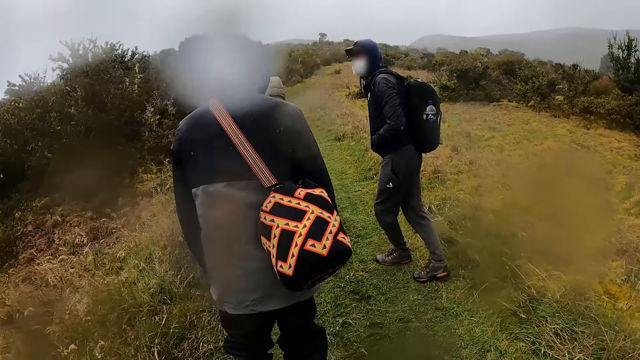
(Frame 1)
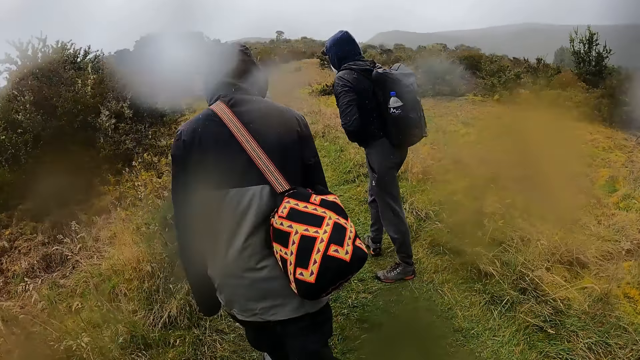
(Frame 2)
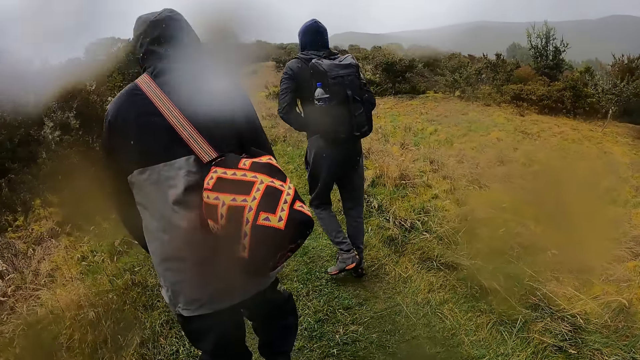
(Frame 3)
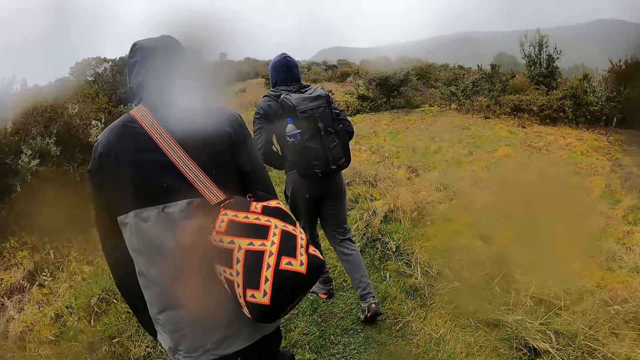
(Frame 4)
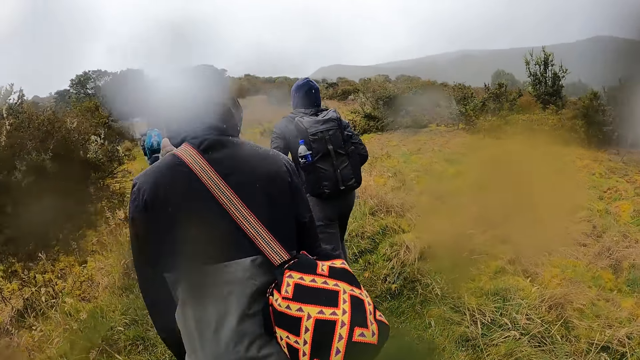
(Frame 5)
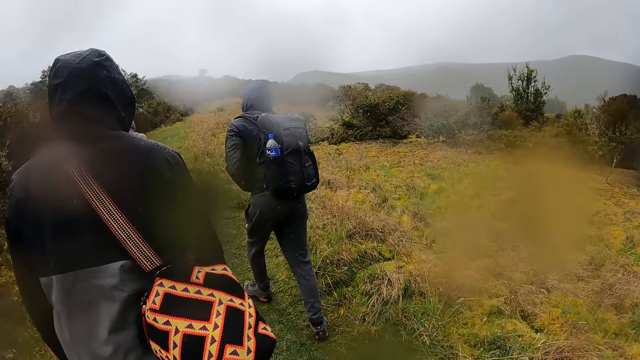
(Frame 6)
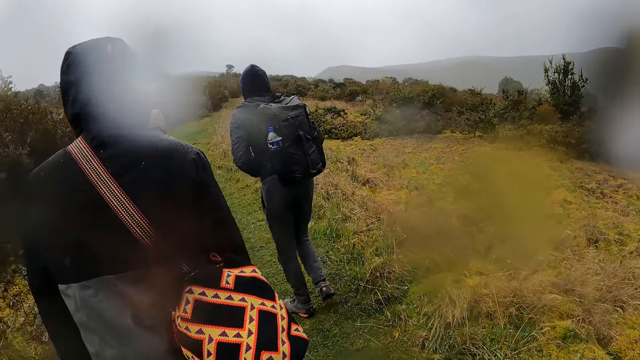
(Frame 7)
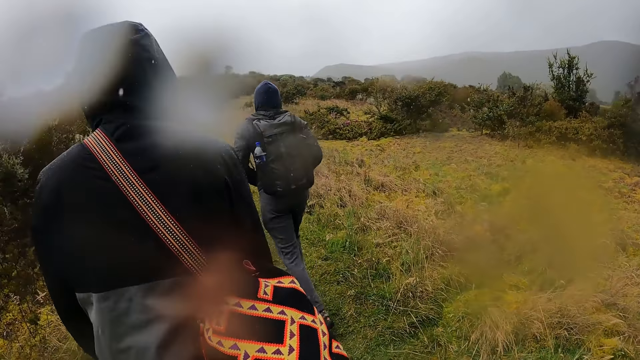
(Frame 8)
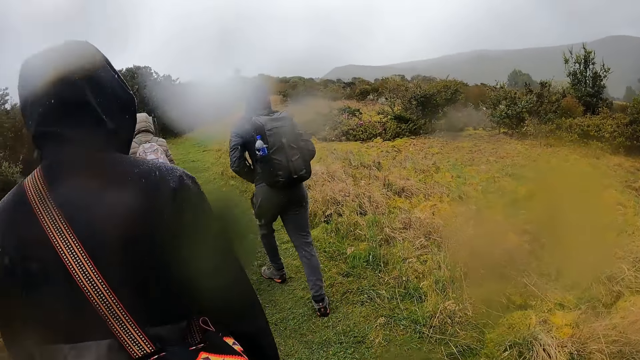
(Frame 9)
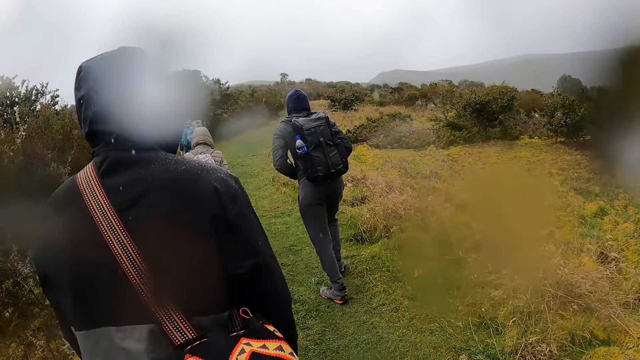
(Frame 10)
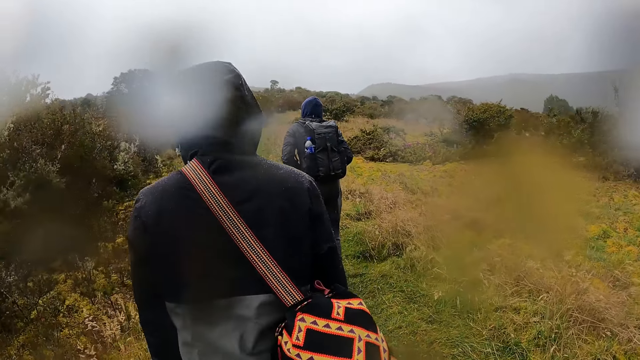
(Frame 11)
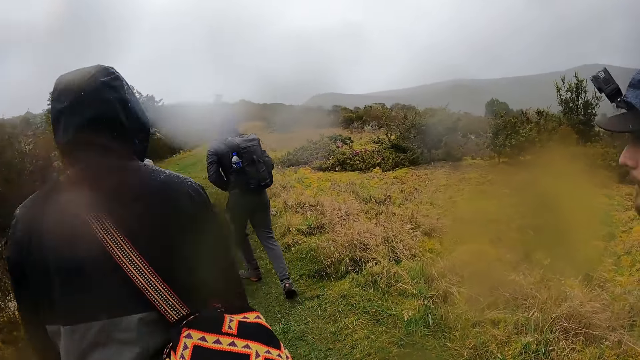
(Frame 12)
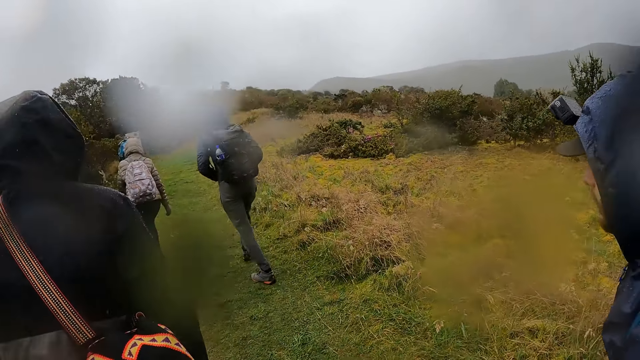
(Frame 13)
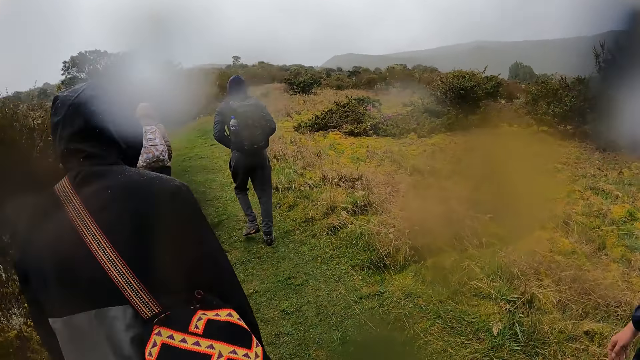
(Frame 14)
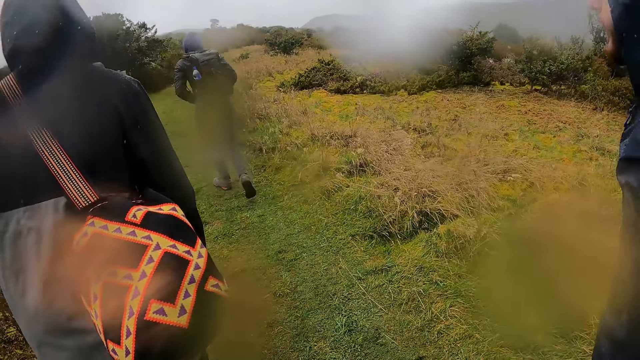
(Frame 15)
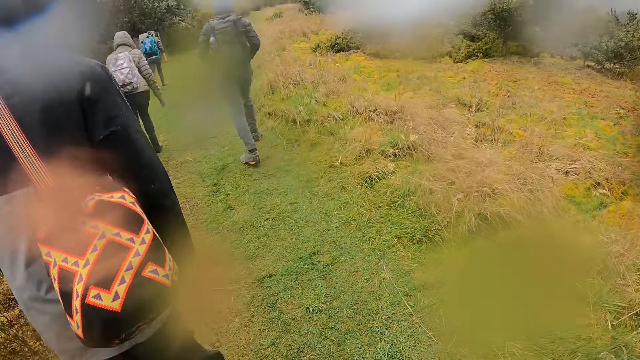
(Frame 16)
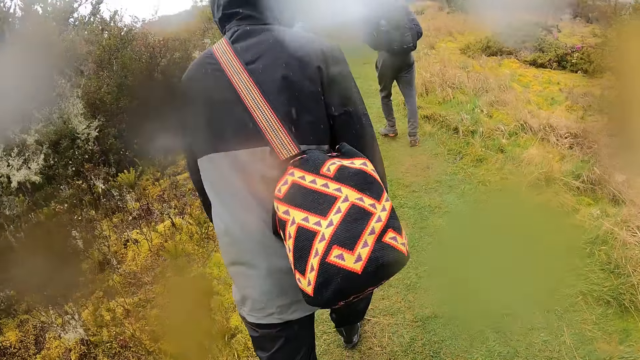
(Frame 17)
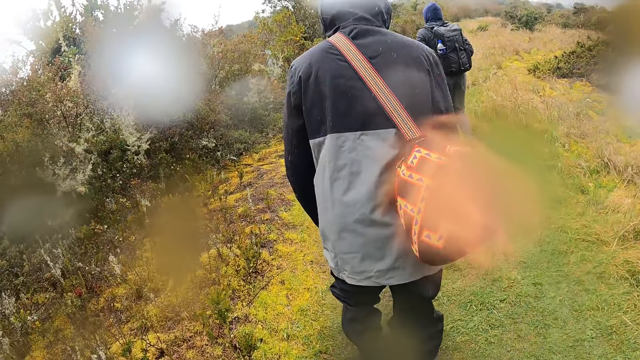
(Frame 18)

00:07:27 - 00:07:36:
The camera wearer walks around the forest with the team.

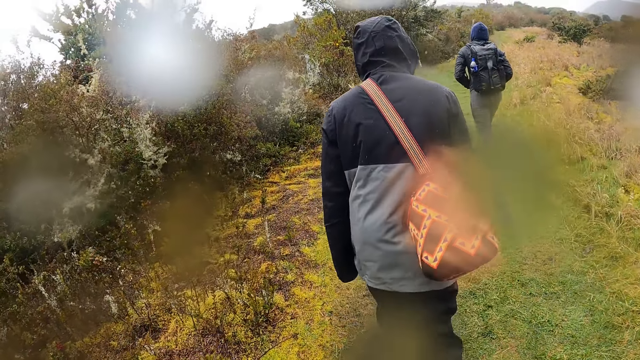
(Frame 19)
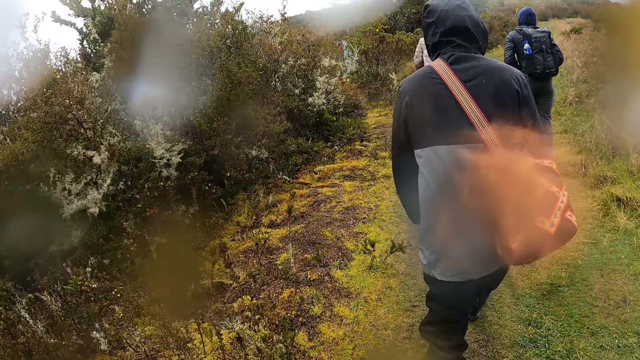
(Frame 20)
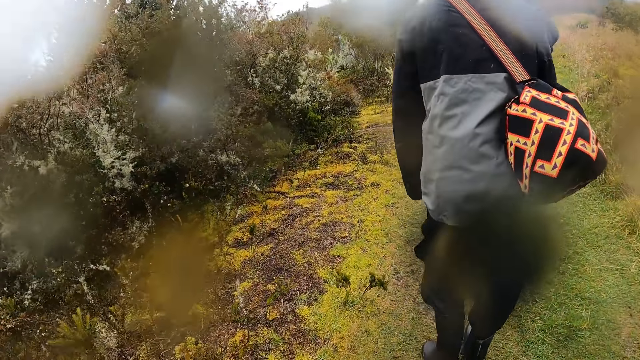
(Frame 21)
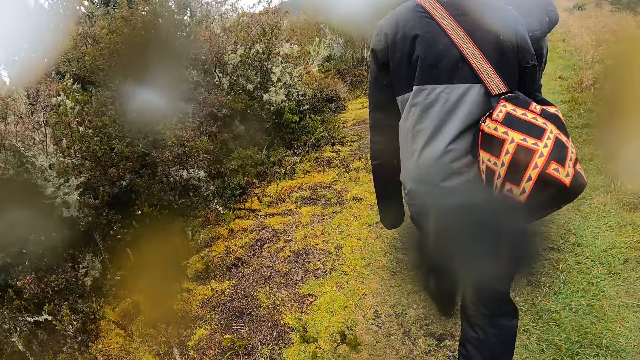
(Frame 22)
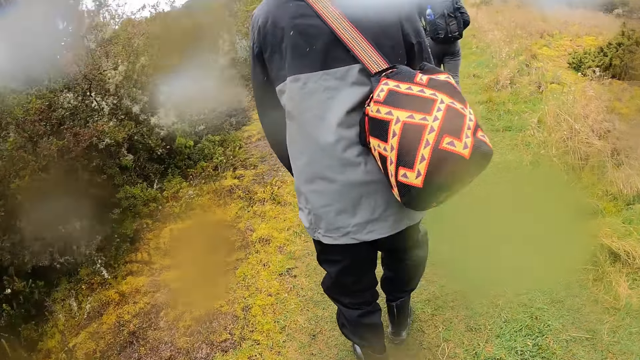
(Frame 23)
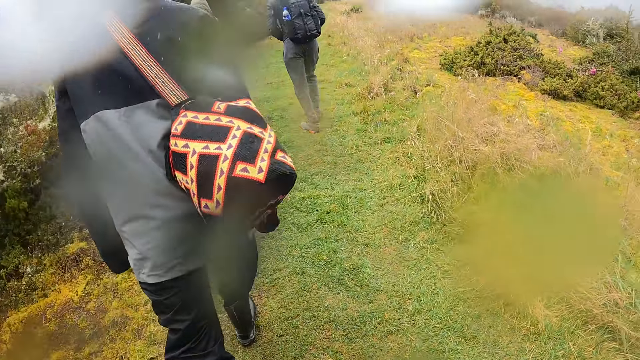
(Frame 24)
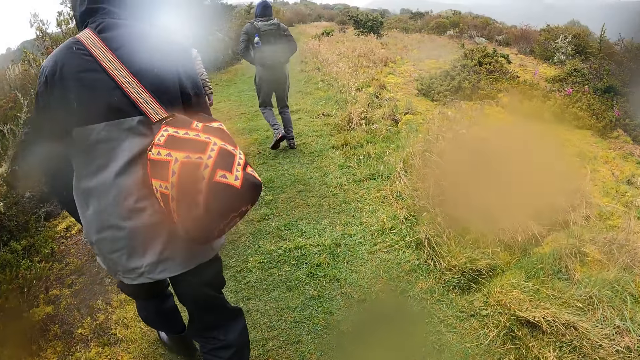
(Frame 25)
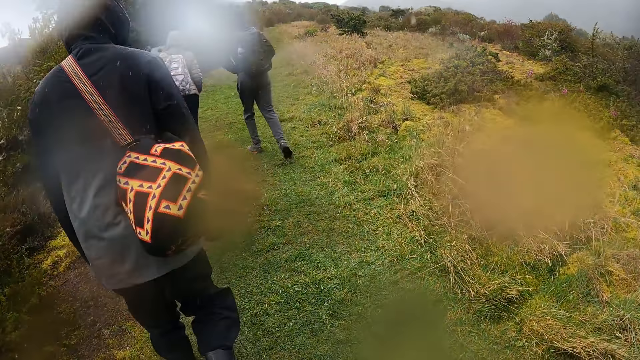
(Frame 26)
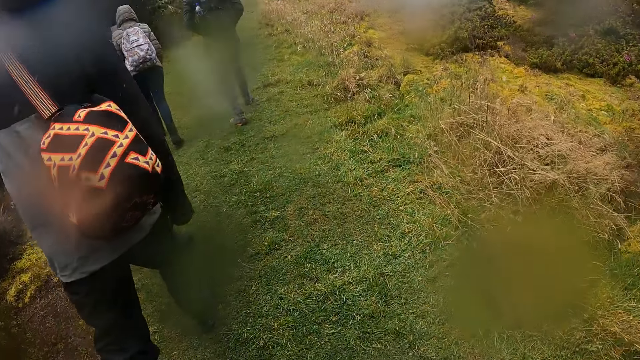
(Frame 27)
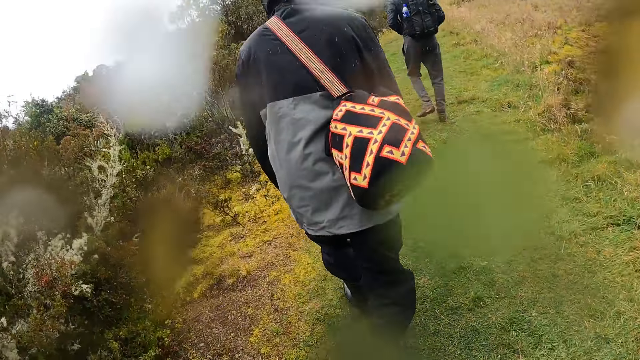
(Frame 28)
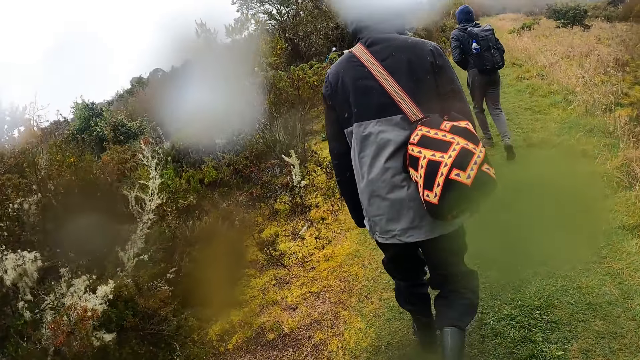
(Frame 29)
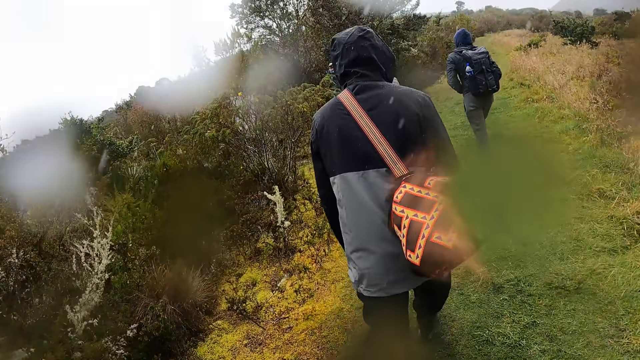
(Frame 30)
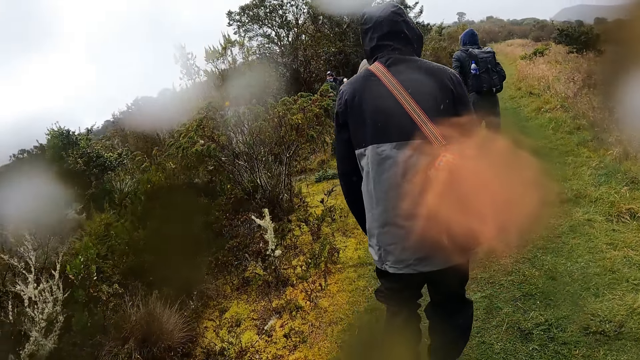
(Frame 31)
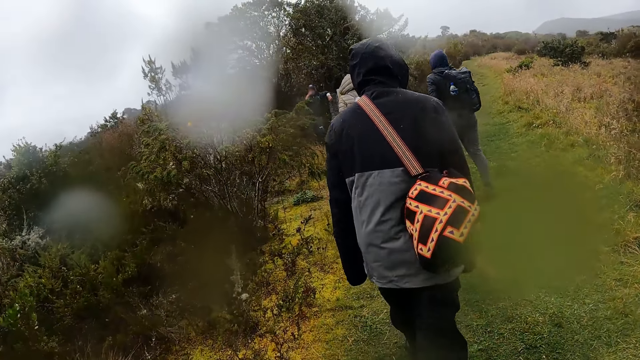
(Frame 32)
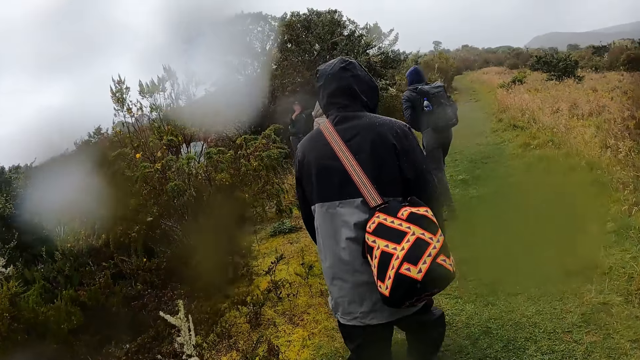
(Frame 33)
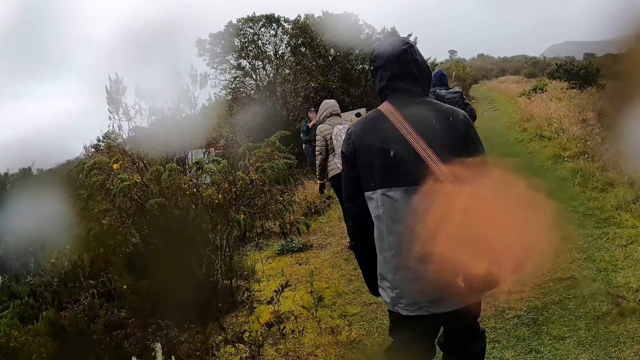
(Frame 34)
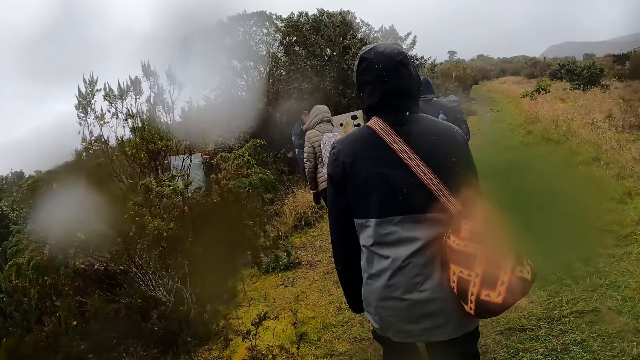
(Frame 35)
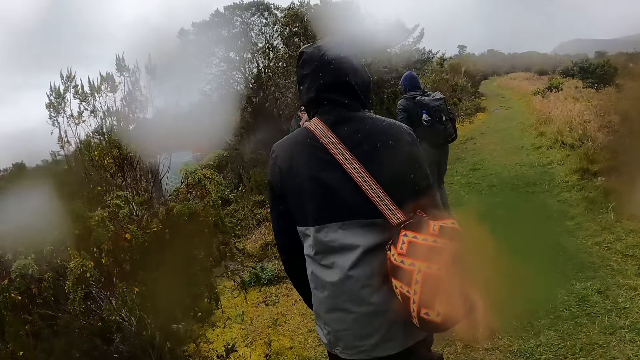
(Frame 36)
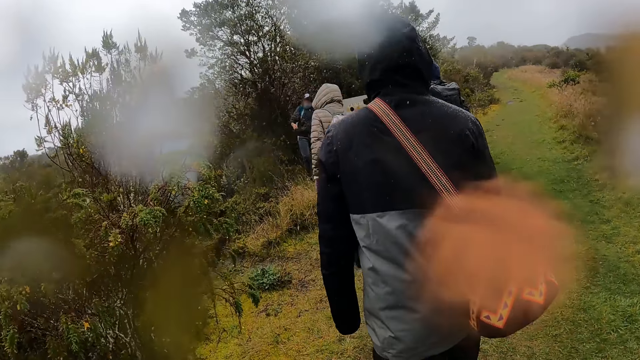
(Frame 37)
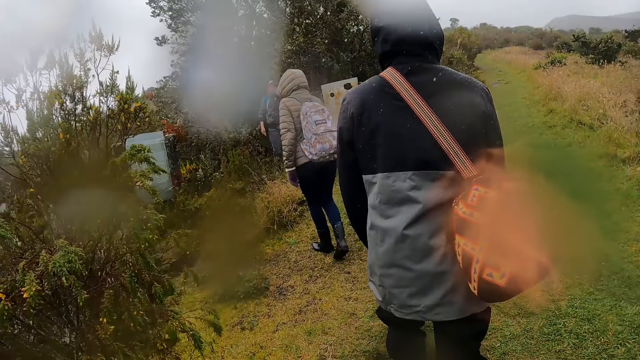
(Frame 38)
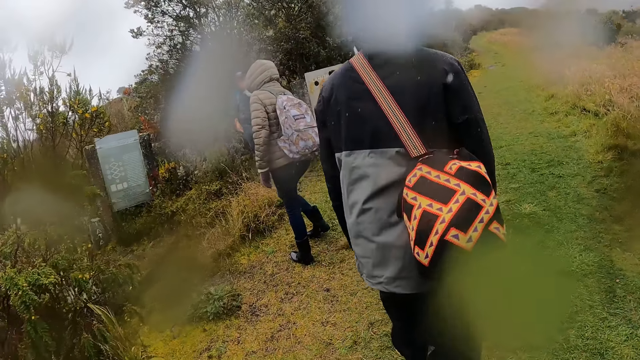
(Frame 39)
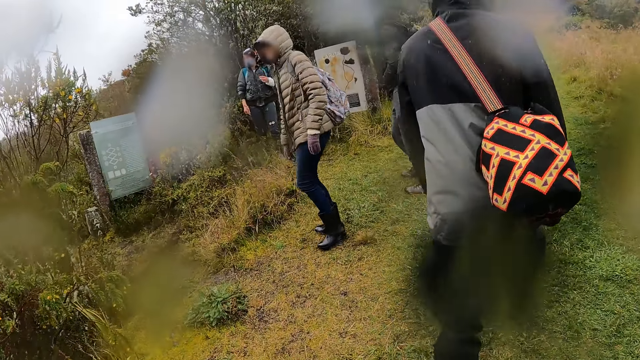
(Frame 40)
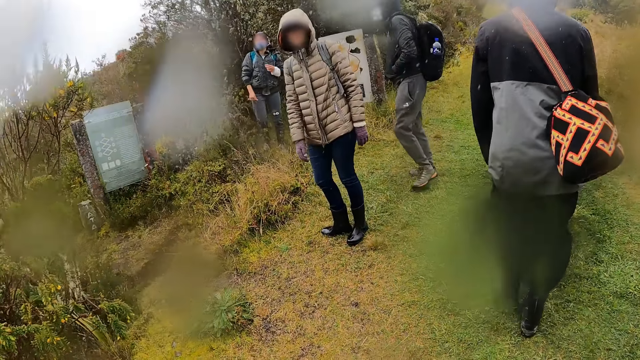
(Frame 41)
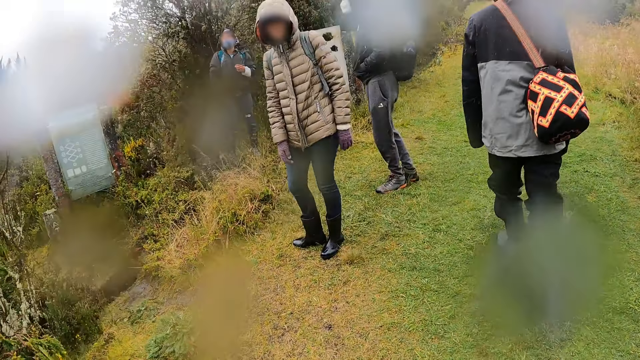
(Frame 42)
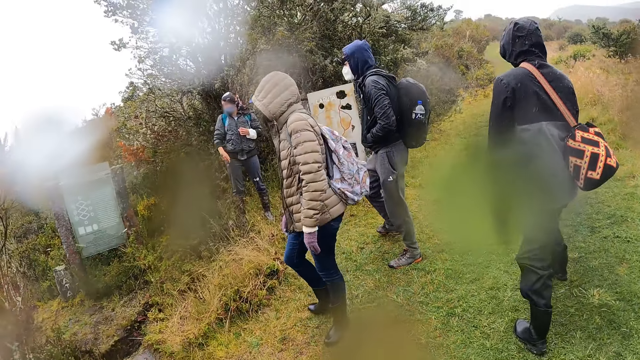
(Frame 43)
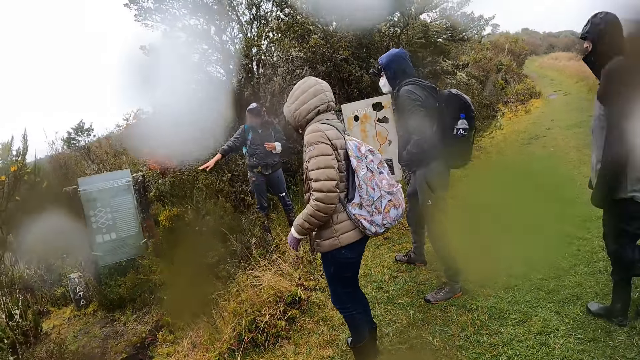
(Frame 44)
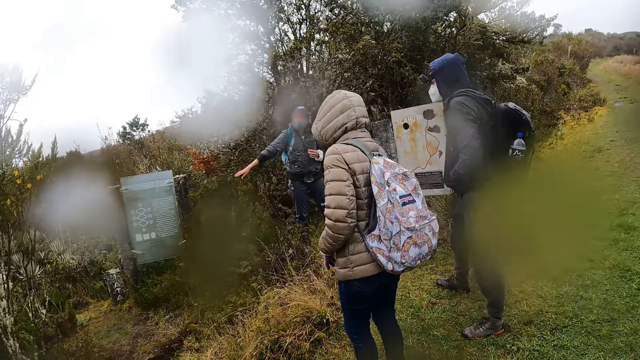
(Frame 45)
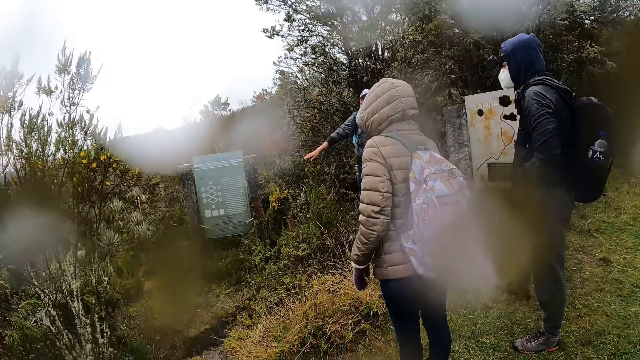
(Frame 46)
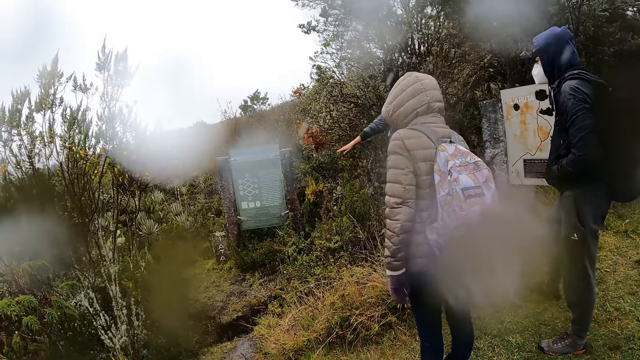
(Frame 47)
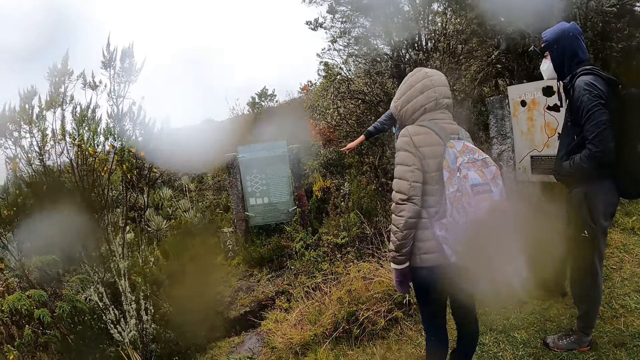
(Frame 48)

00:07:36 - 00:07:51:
The camera wearer looks around the forest. They walk around the forest with the team. The woman interacts with the group of people. The camera wearer looks at something. They look at the board. The woman gestures with her right hand. A man converses with the team.
